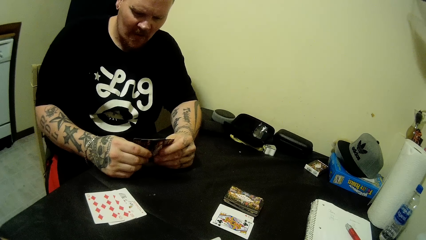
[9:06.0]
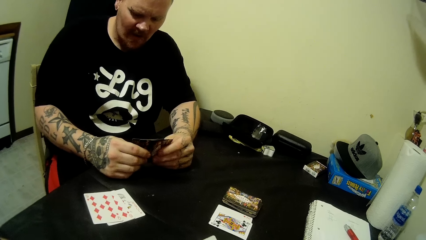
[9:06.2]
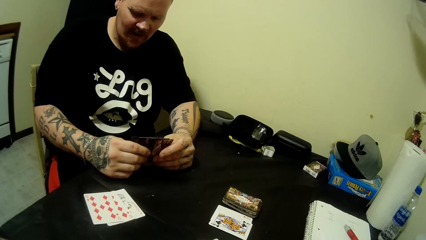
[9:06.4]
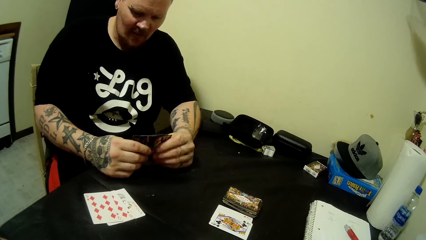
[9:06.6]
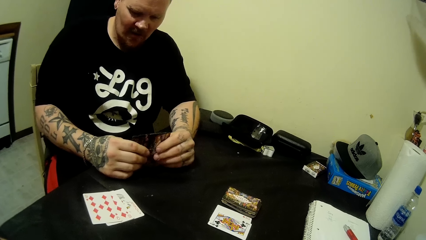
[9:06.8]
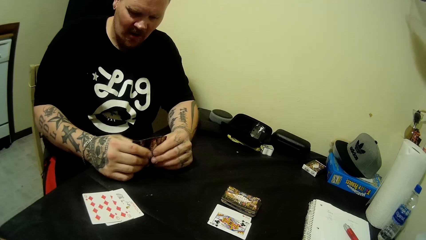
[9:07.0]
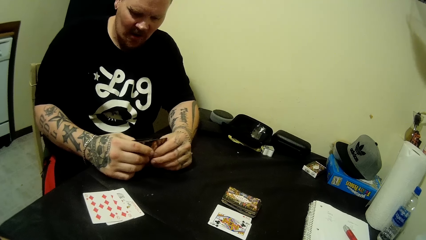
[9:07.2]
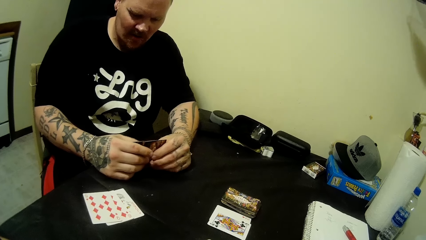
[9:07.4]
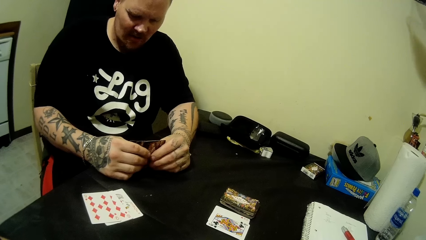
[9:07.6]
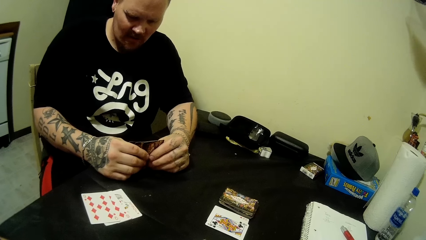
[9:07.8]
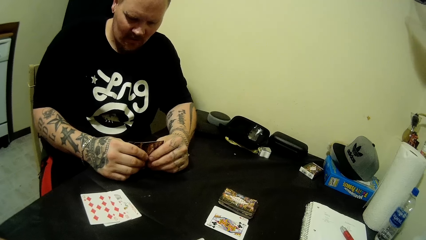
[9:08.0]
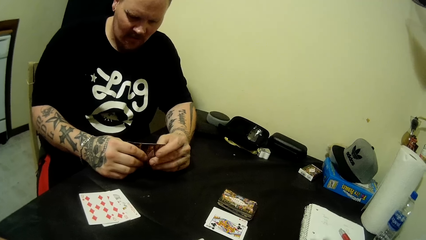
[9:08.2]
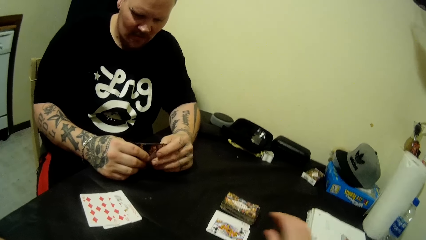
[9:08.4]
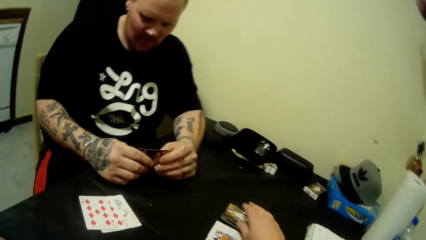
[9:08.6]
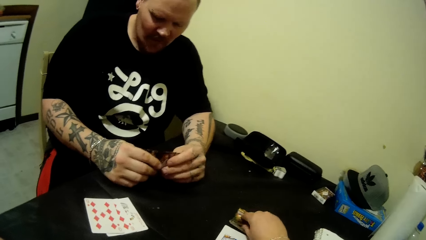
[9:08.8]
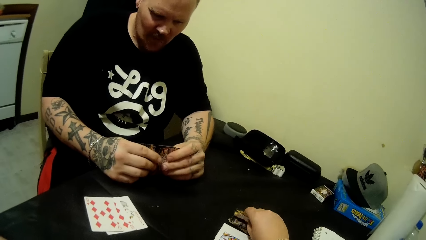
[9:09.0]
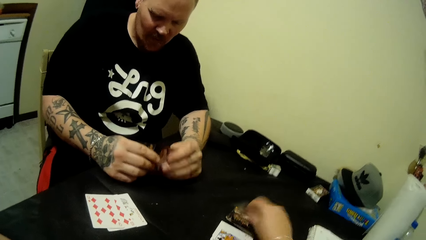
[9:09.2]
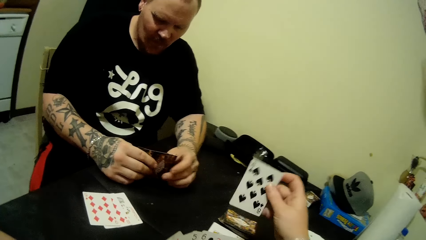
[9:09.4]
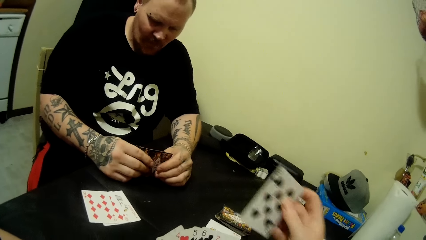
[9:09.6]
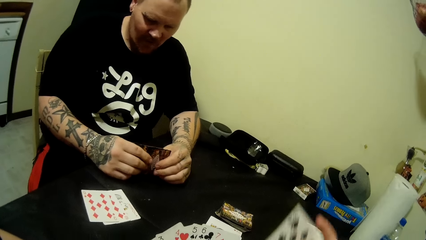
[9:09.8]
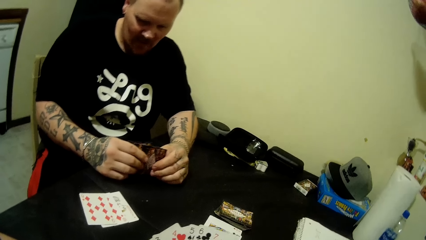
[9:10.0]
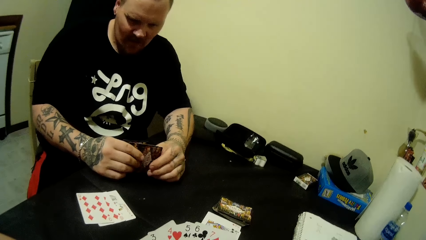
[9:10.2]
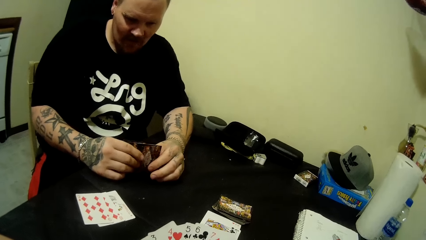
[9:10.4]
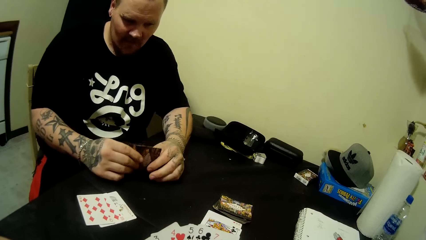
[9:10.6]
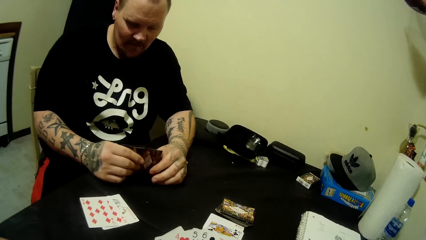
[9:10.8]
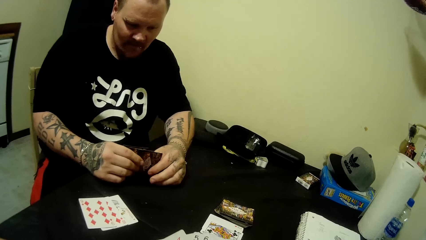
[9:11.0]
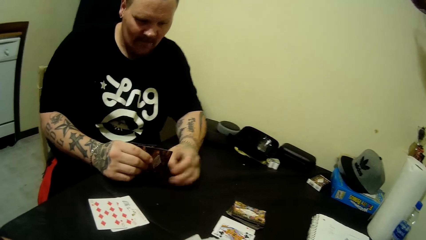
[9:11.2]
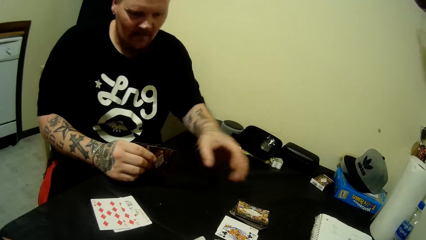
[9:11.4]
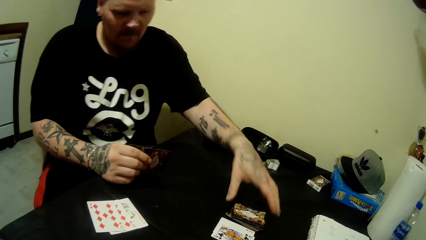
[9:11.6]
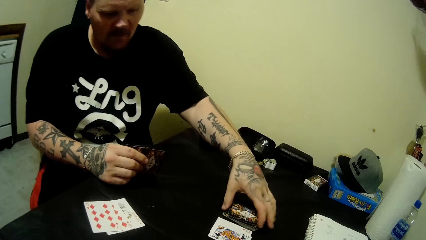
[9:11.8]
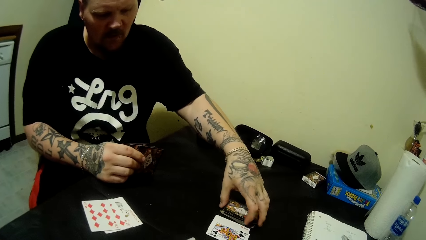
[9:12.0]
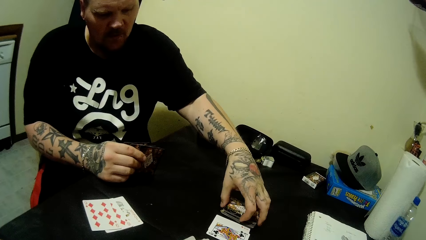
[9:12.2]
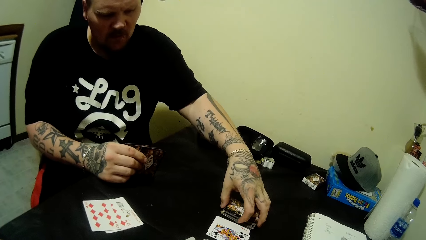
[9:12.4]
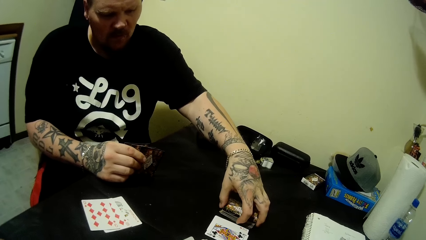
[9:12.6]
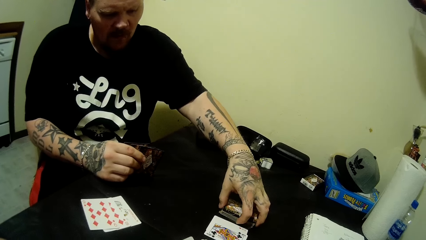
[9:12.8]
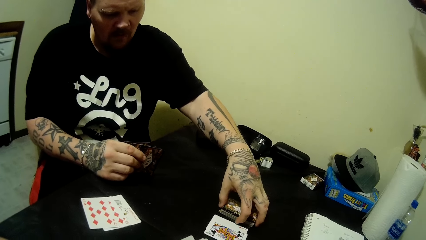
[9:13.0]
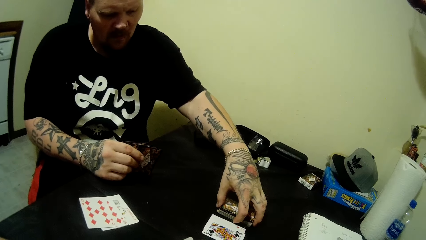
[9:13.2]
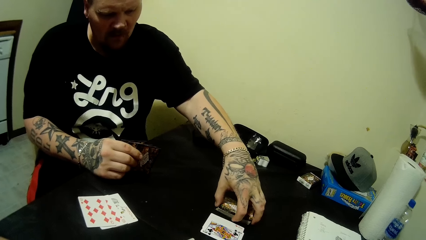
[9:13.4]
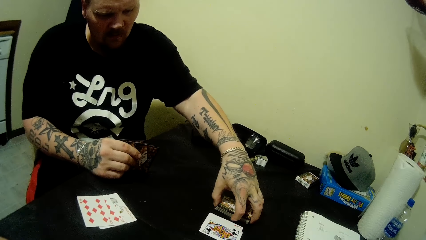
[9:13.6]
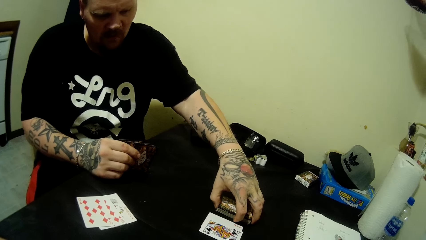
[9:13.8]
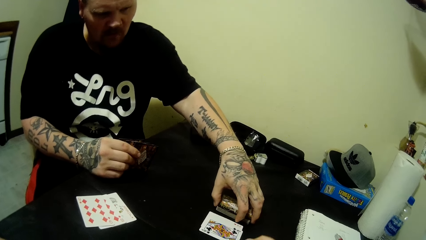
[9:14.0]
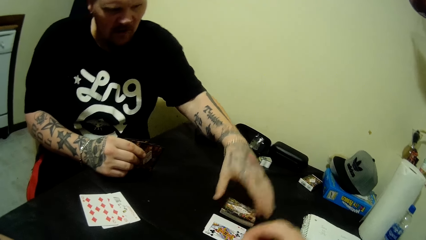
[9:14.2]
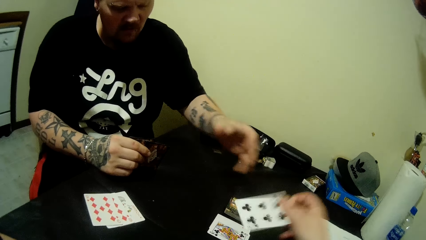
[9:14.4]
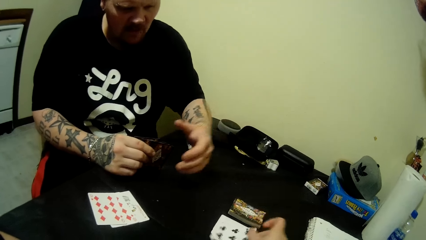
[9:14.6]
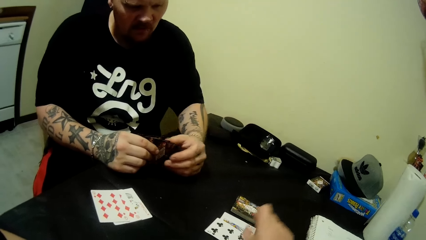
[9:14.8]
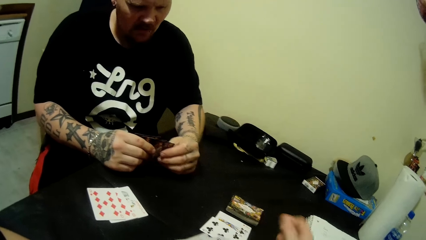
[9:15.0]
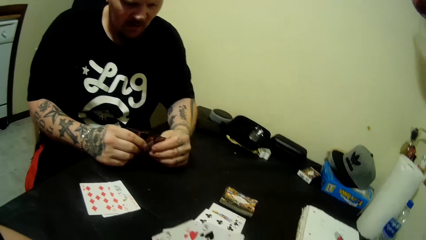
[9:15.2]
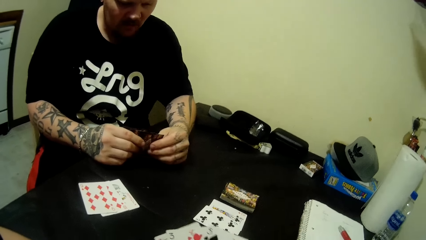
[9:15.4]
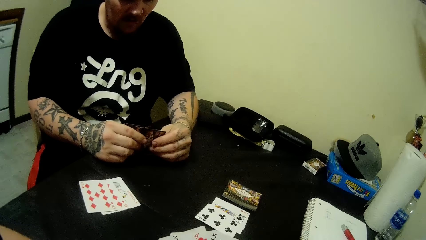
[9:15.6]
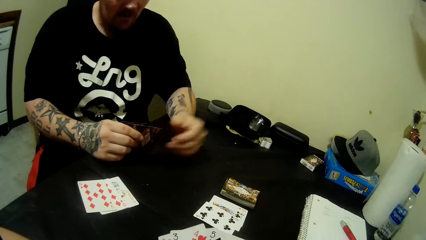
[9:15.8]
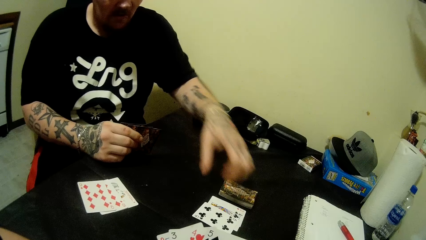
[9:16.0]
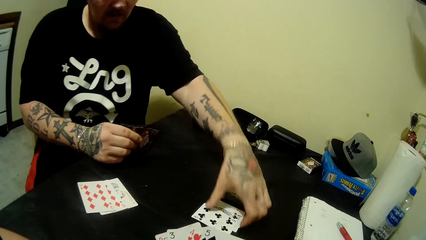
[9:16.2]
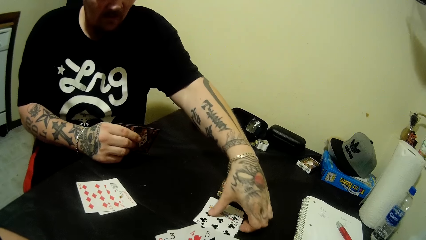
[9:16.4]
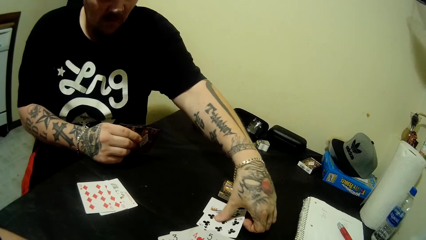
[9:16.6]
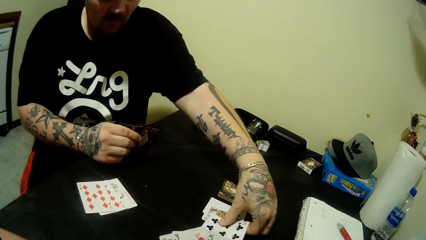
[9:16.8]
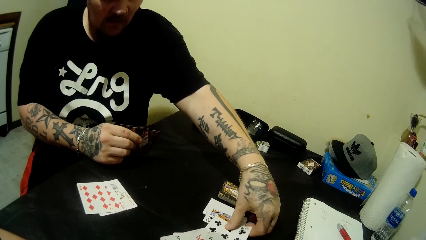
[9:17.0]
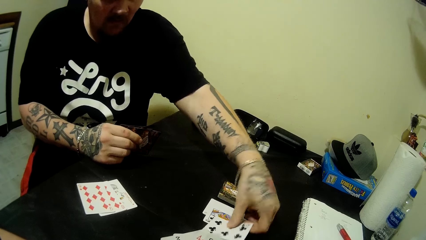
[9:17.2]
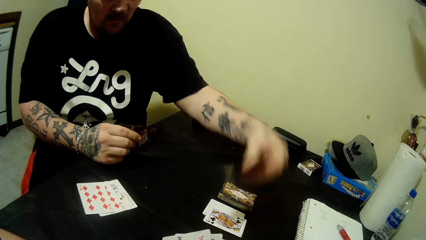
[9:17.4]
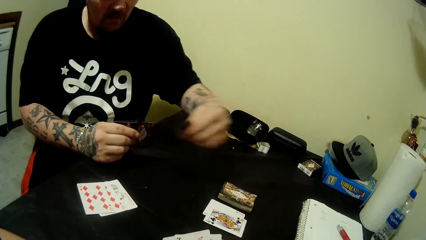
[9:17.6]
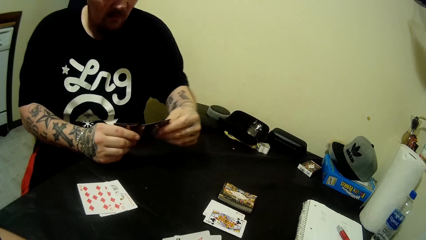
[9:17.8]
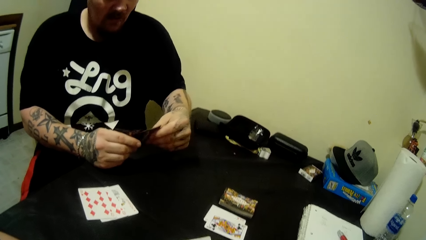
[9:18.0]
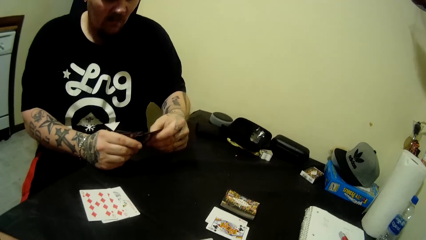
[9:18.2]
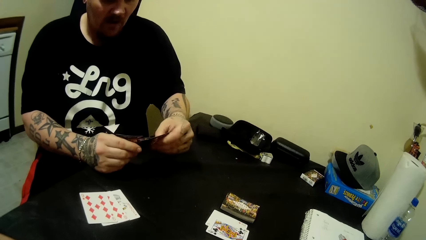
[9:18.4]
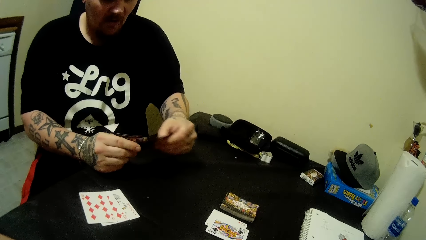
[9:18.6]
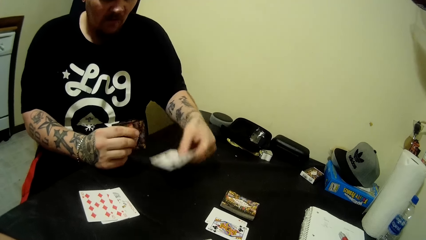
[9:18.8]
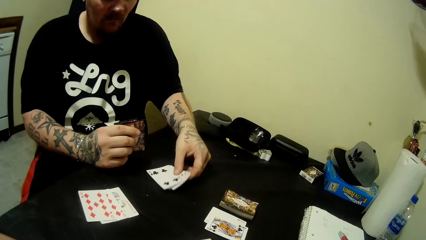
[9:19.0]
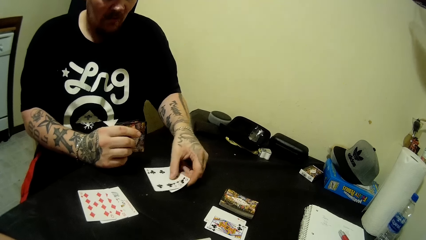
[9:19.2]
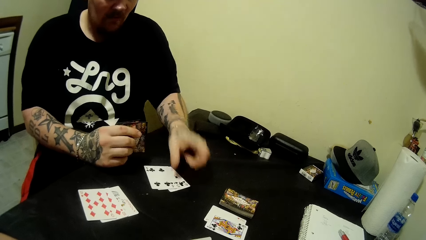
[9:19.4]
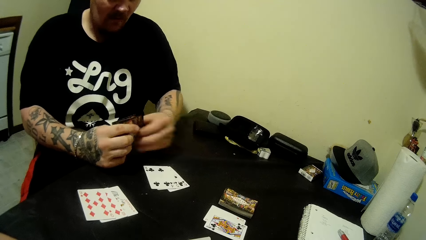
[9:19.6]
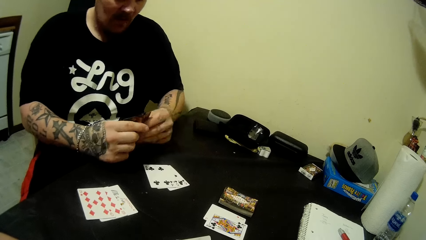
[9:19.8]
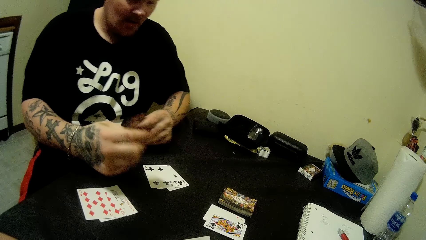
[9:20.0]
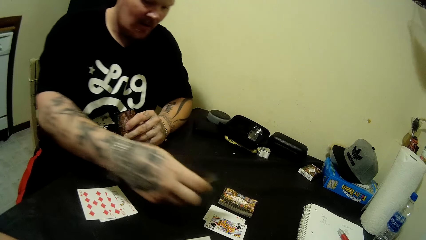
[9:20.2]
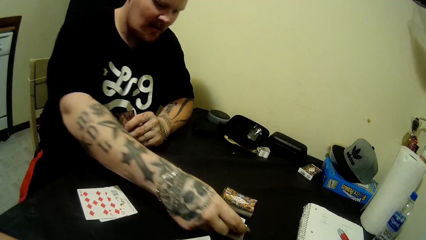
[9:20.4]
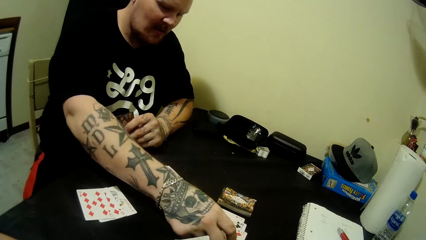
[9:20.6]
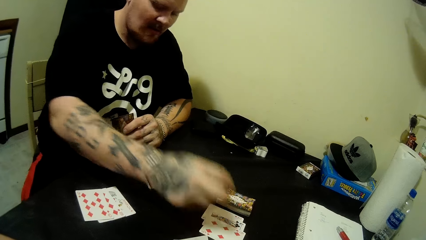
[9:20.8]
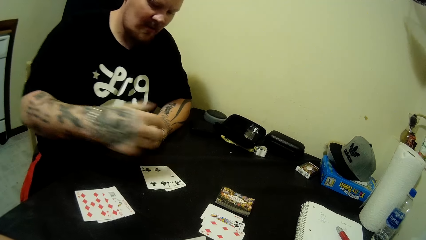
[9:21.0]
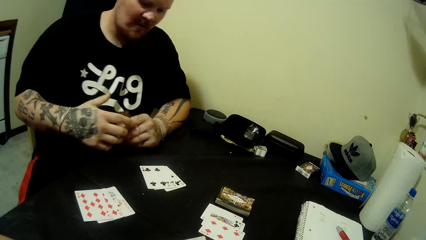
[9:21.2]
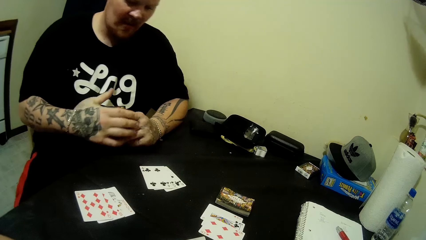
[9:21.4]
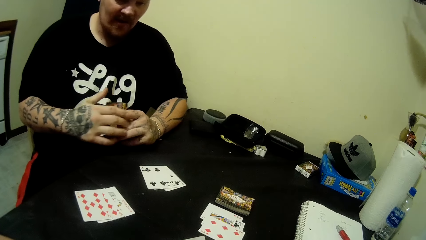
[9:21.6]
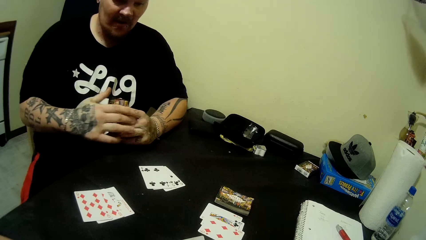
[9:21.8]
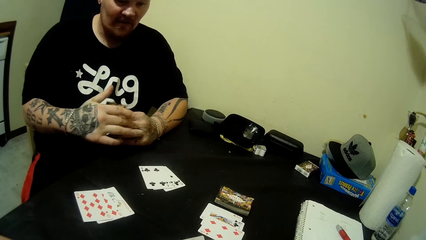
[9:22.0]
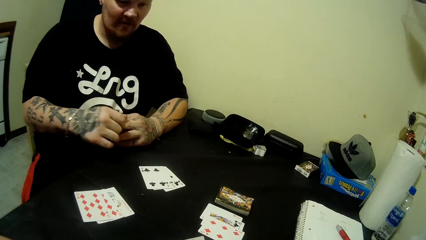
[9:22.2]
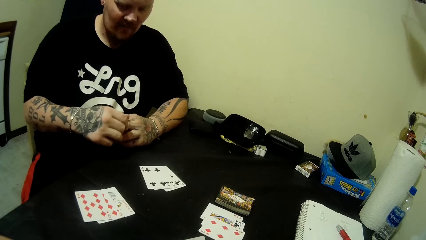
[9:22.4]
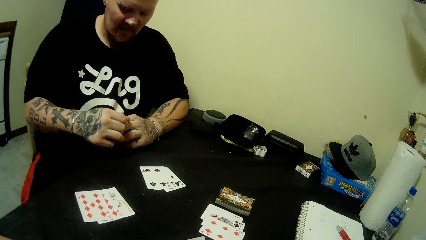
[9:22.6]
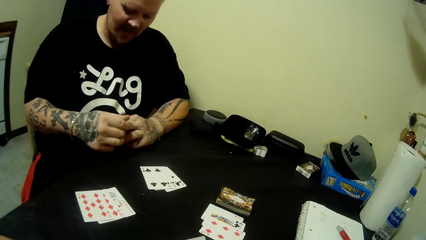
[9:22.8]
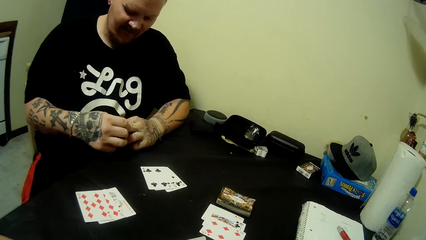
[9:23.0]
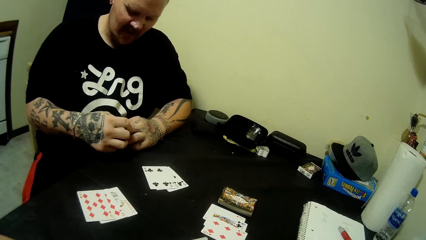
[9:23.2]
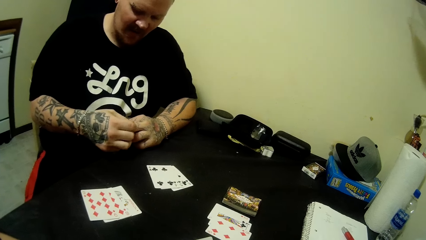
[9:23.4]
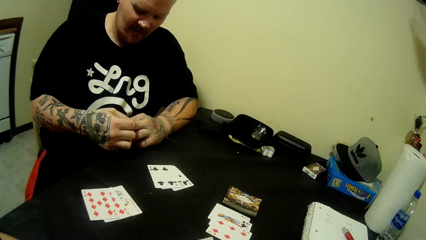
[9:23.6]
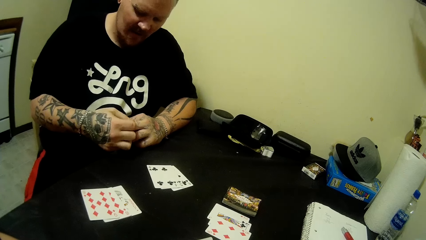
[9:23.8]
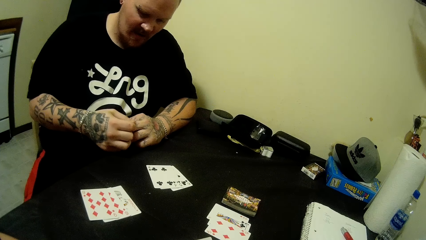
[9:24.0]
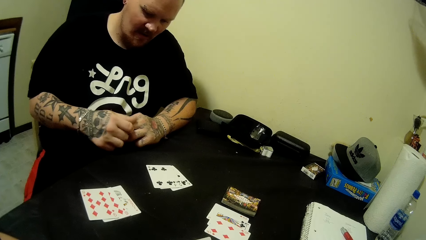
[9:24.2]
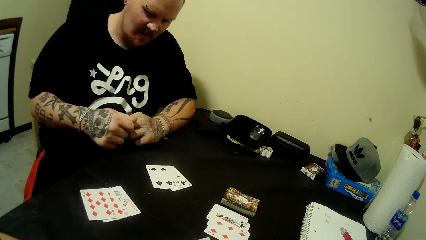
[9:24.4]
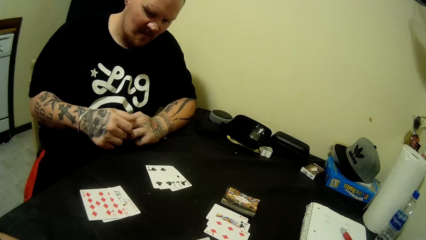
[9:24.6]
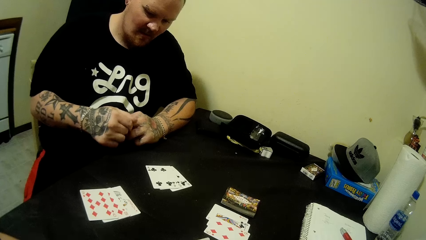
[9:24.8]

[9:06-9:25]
The camera wearer picks a card from the table with her right hand. The man looks around. The camera wearer looks at the card. She looks at her cards. The man hits the table with cards. The man rearranges the card on the table with his left hand. The camera wearer looks around. The man holds the cards on the table. The camera wearer pulls a card. She drops a card on the table with her right hand. The man holds the stack of cards in both hands. The man looks around. The camera wearer holds cards. The man picks a card on the table with his left hand. The man holds his cards. The camera wearer interacts with the man. She looks around. The man pulls cards. The man drops some cards on the table with his left hand. The man holds the stack of cards in both hands. The man pulls cards. The man drops a card on the table with his right hand. The man scratches his left hand with his right hand. The man holds the stack of cards in both hands. The camera wearer interacts with the man.
